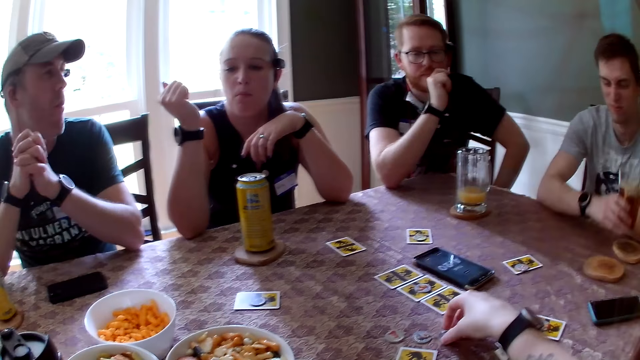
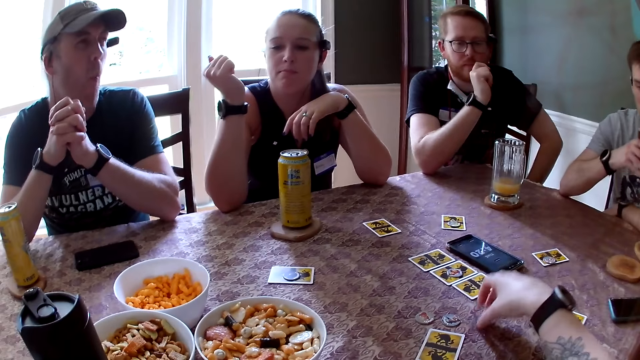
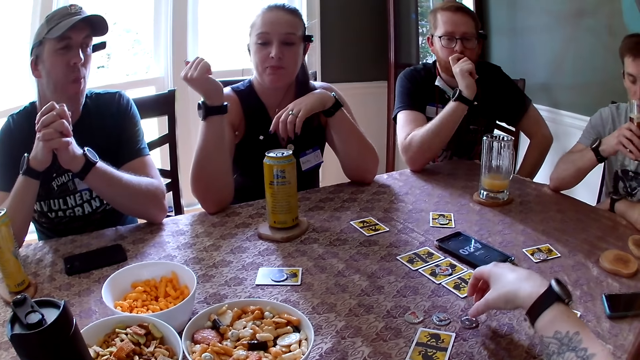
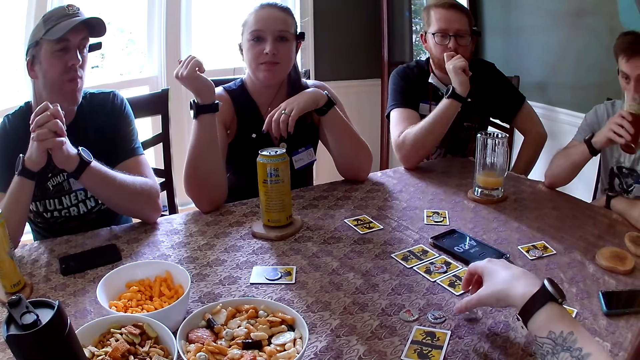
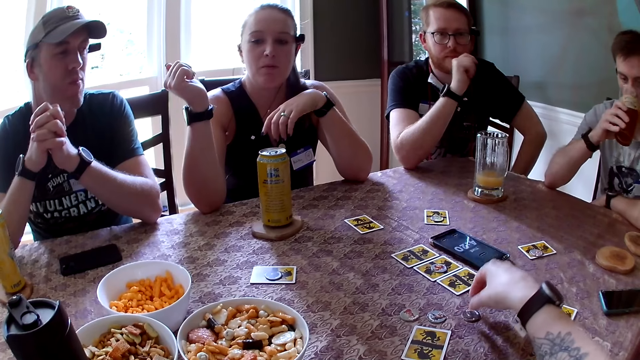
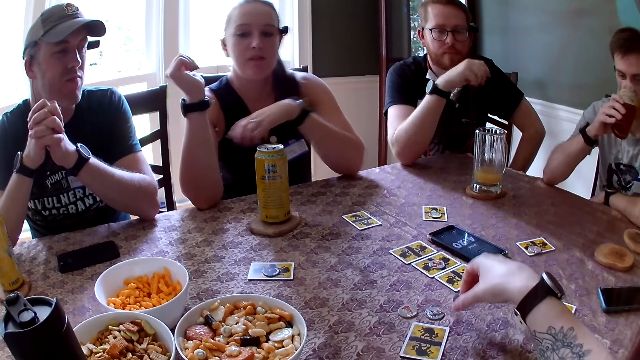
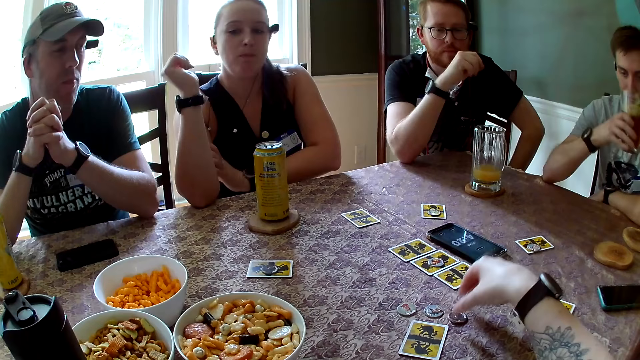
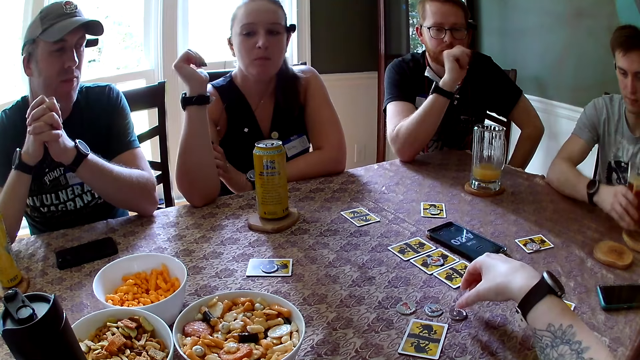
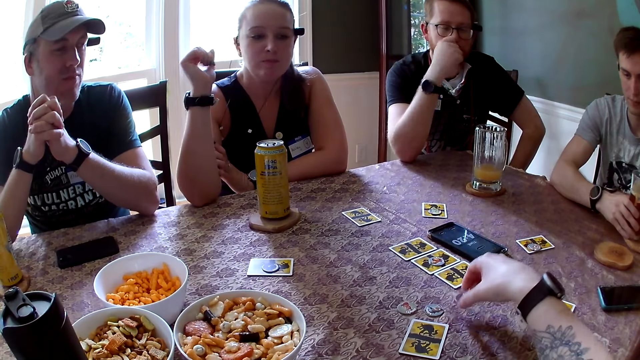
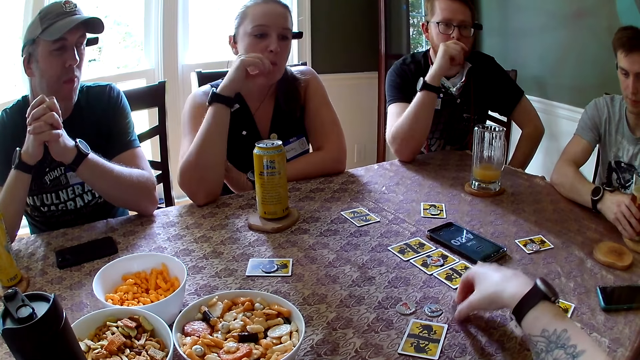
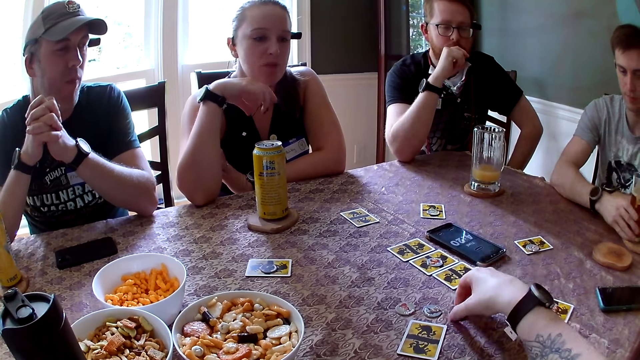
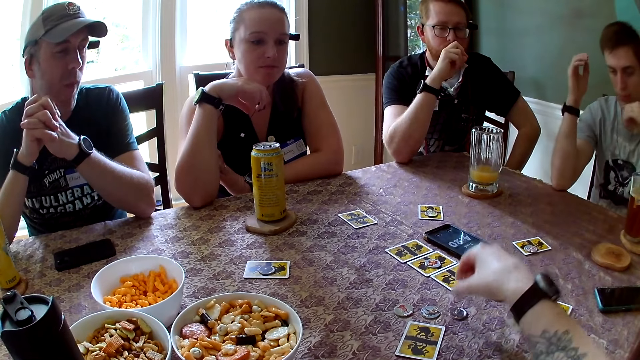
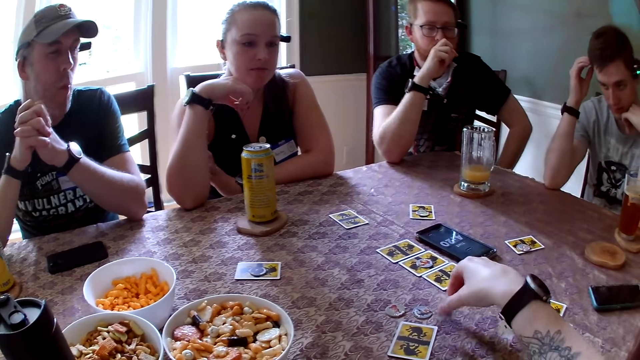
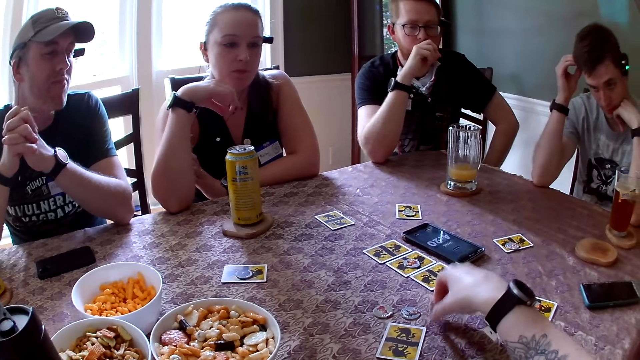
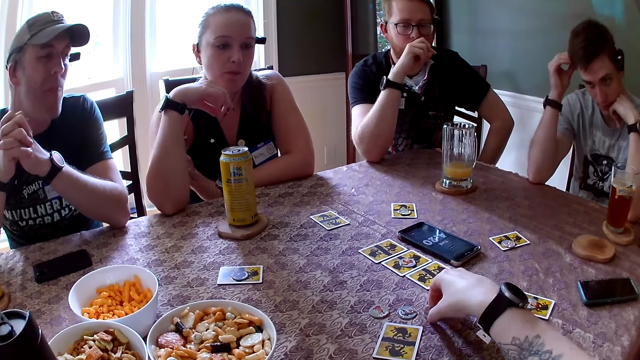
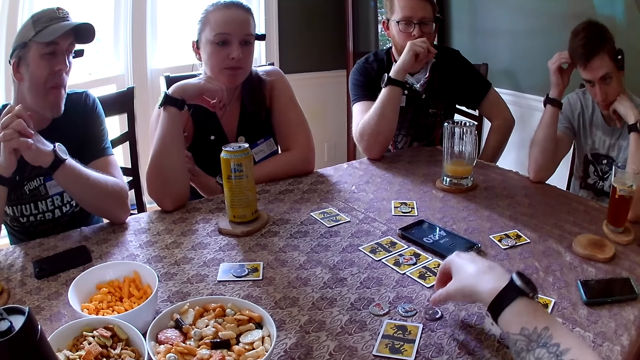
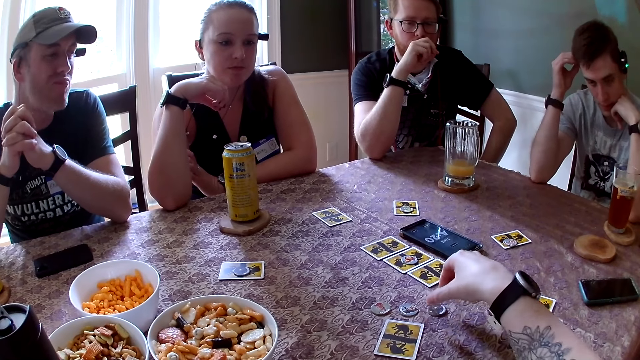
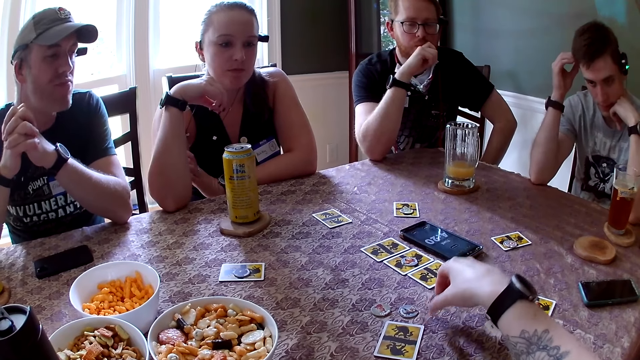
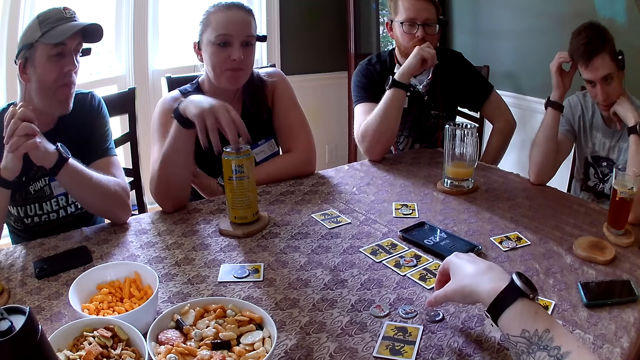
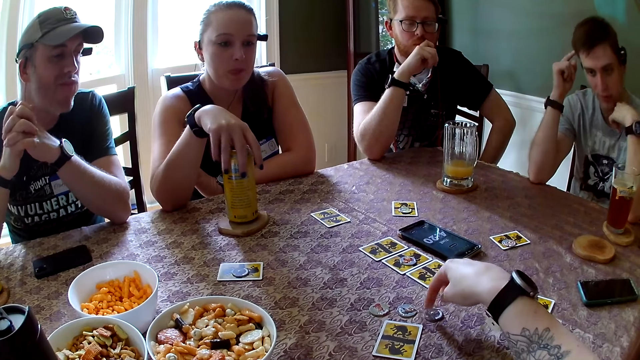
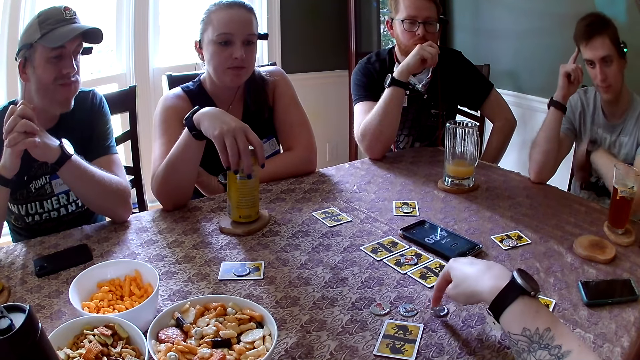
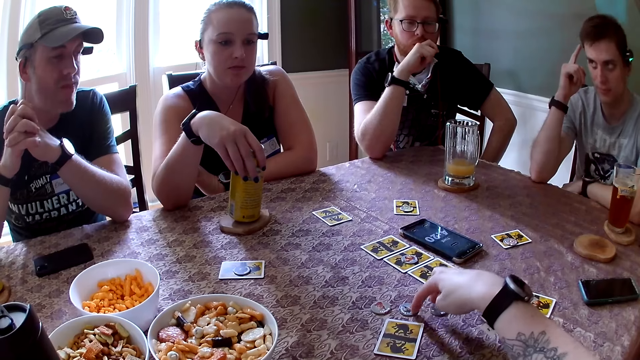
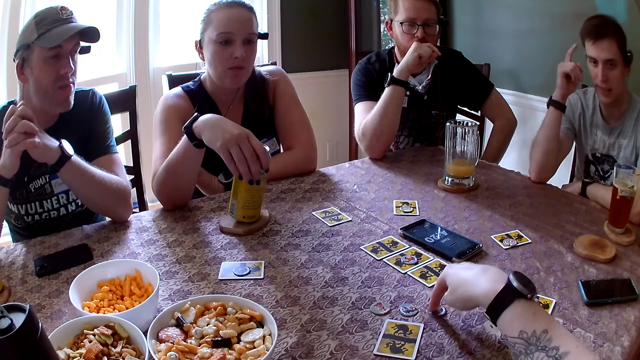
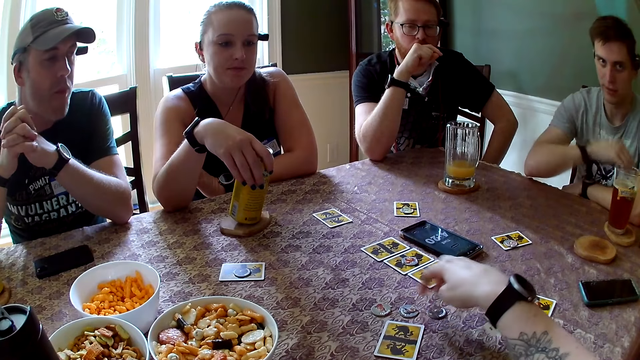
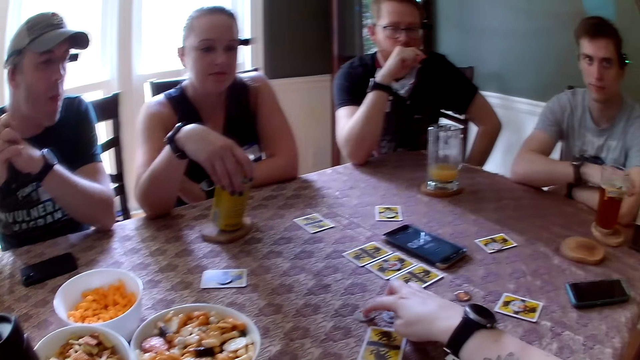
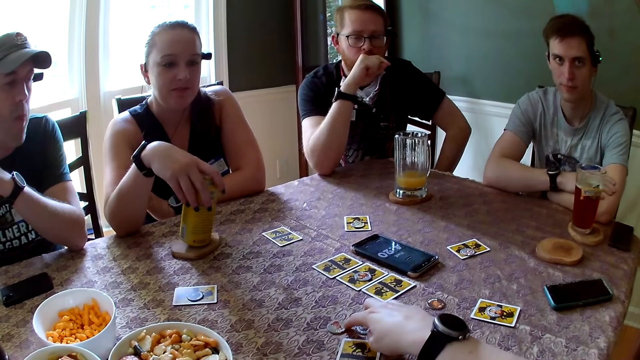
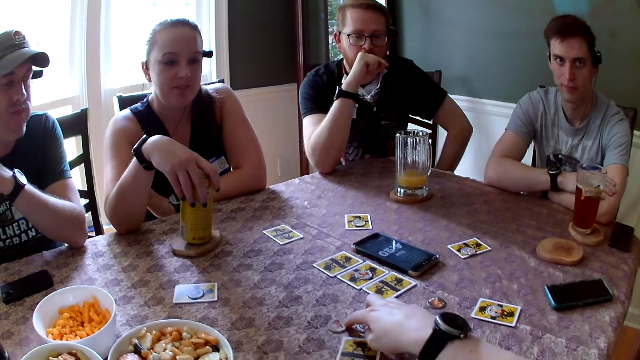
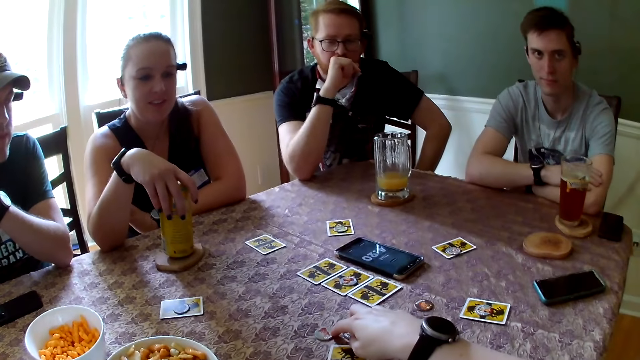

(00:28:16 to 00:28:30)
The first man picks up the glass cup from the coaster on the table with his right hand. The camera wearer fiddles with the coin on the table with her right hand. She plays cards. The first man drinks from the glass cup in his right hand. The other woman places her left hand on her right arm. The second man shakes his right hand. The first man drops the glass cup on the coaster on the table with his right hand. The other woman moves her right hand. The first man touches his hair with his right hand. The other woman holds a can on a coaster on the table with her right hand. The camera wearer fiddles with the coins on the table with her right hand. The first man interacts with the camera wearer.

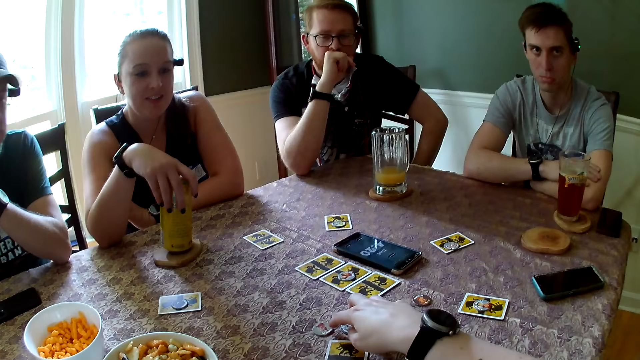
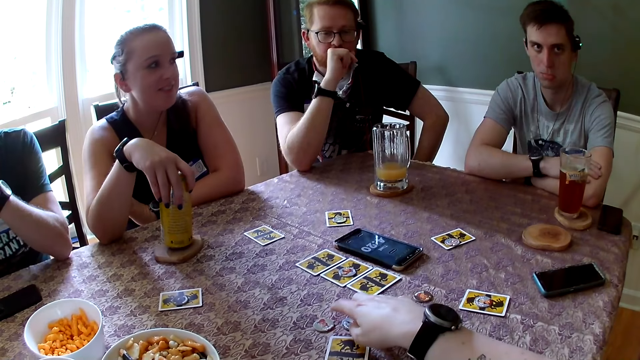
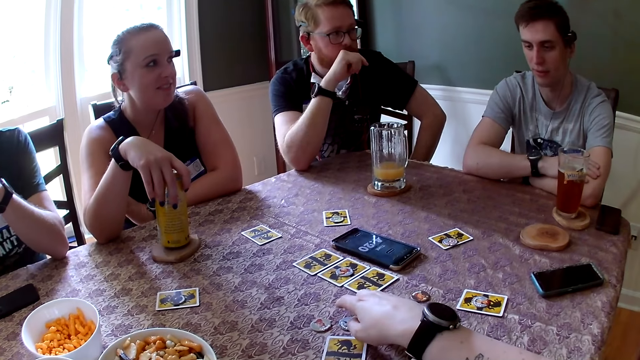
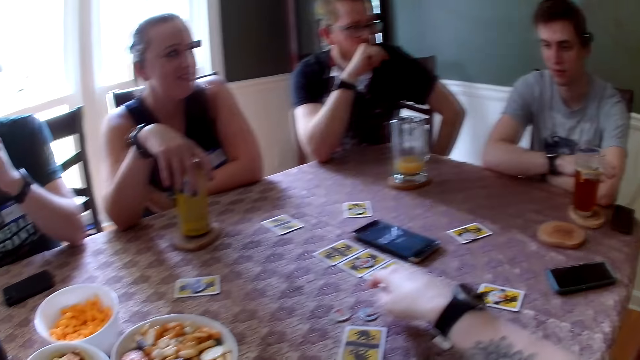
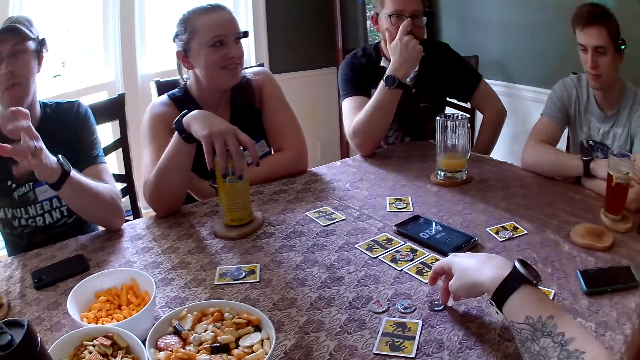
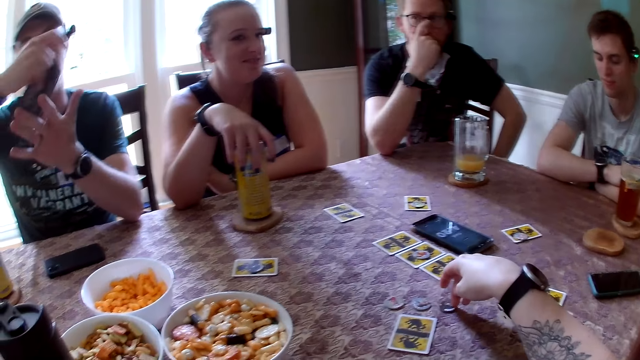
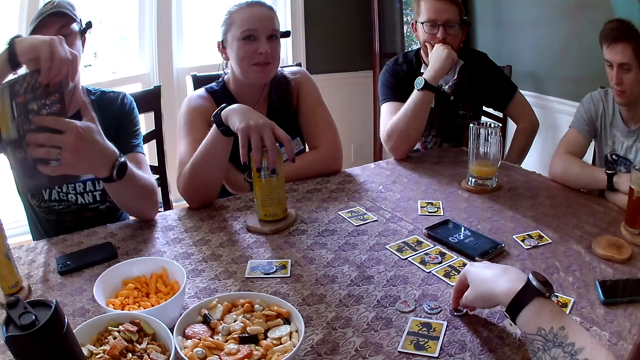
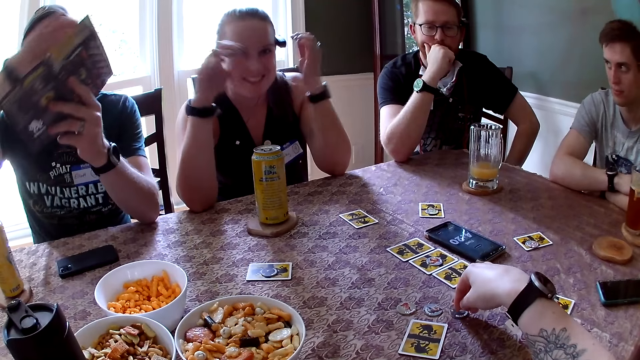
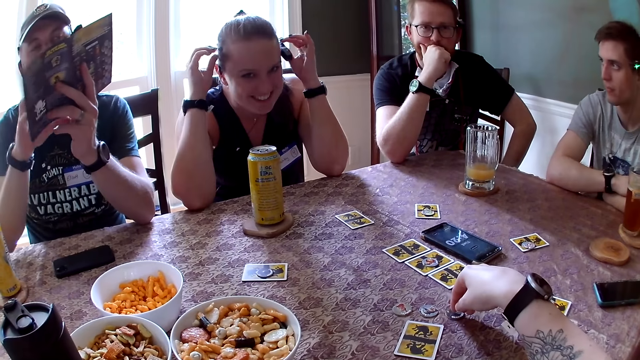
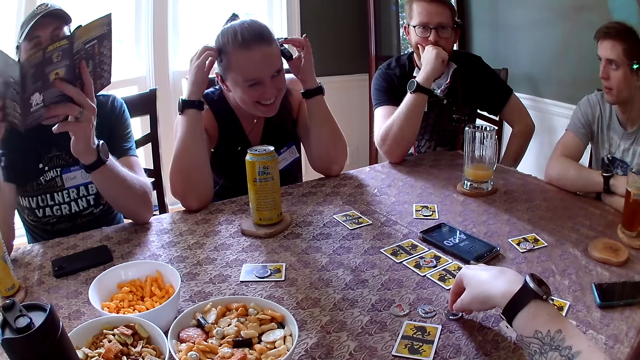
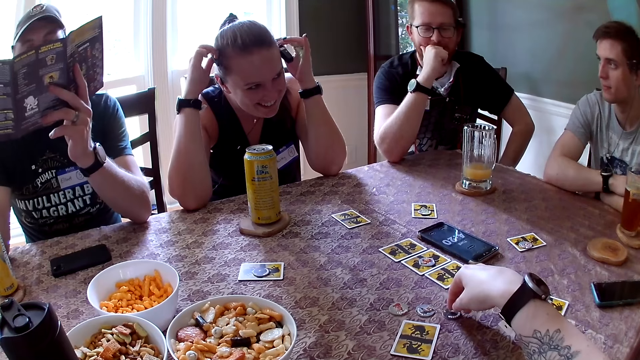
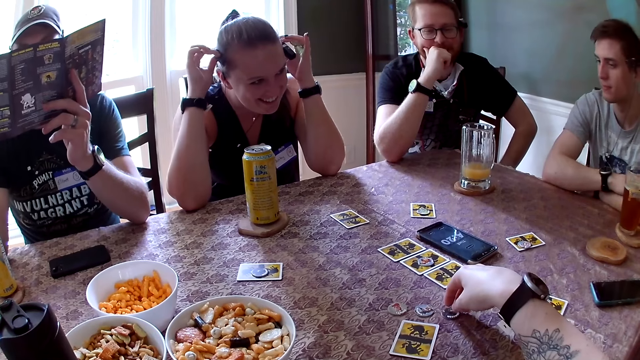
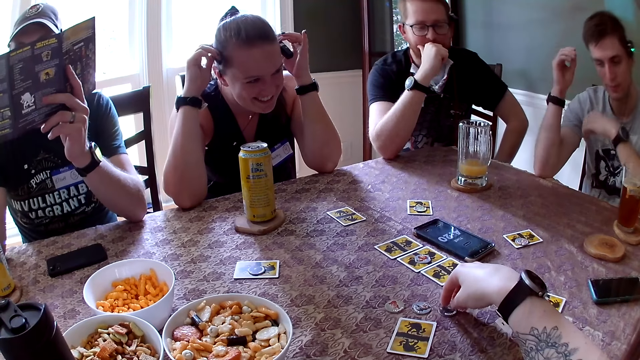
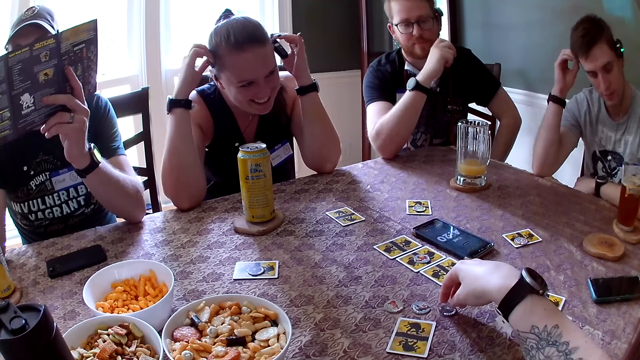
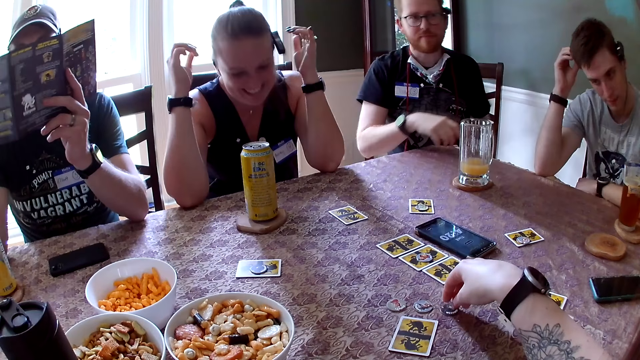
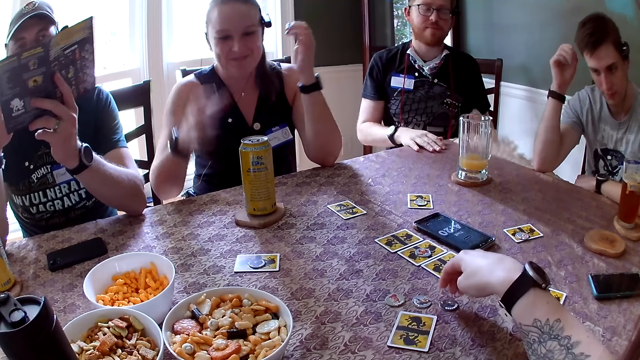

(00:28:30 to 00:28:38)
The second man pushes his glasses with his right index finger. The third man turns a game manual in his hands. The other woman touches a microphone on her head with both hands. The third man opens a page of the game manual with his right hand and reads the game manual in his hands. The first man adjusts the microphone on his head with his right hand. The other woman interacts with the second man.
